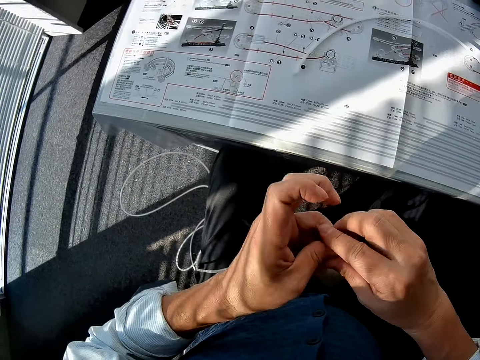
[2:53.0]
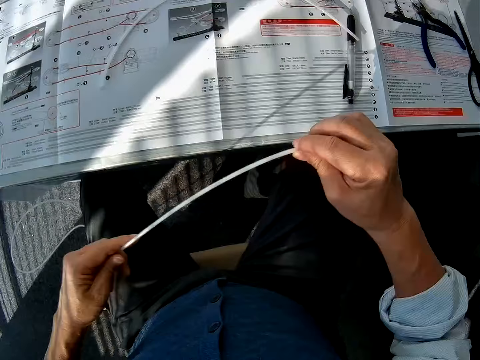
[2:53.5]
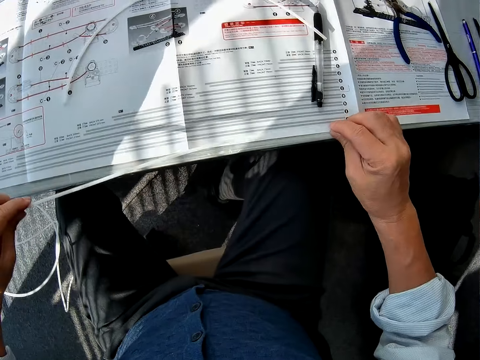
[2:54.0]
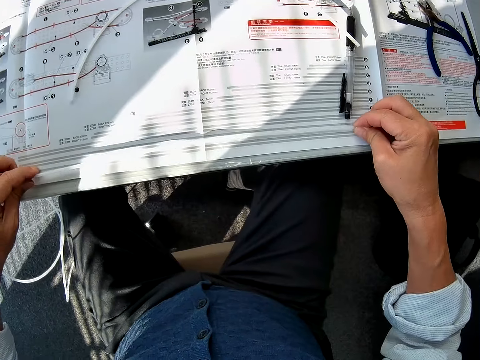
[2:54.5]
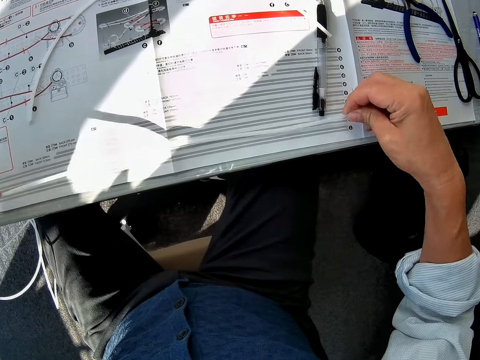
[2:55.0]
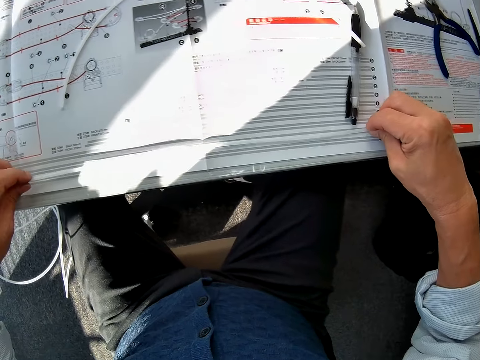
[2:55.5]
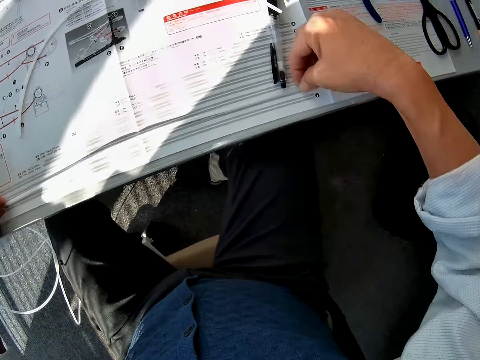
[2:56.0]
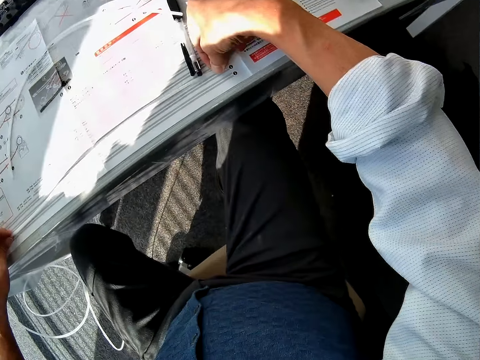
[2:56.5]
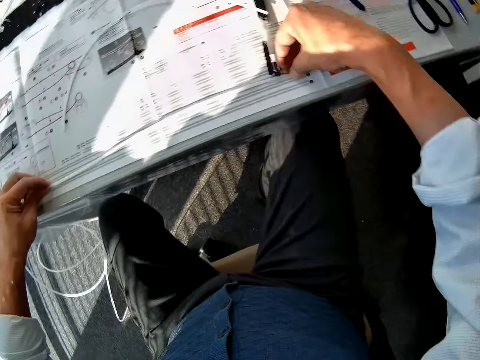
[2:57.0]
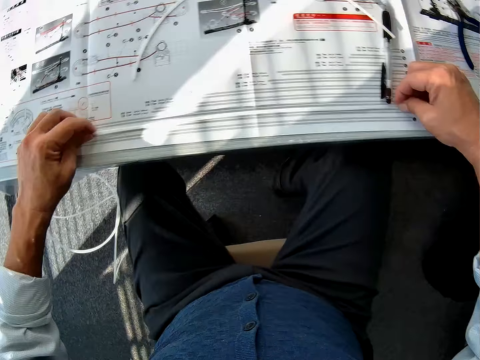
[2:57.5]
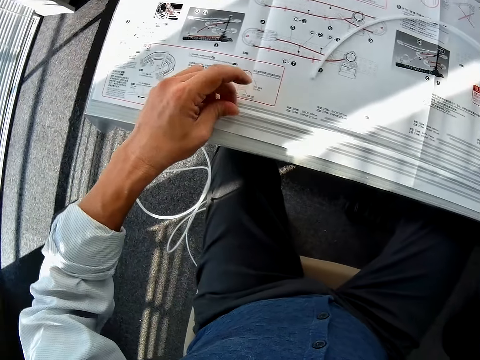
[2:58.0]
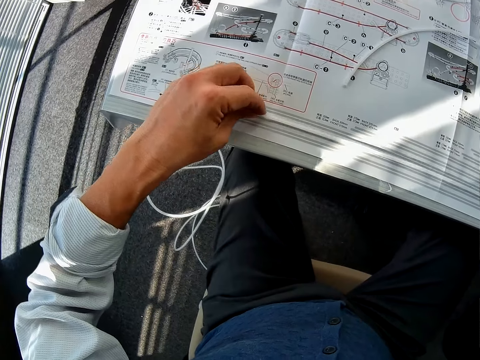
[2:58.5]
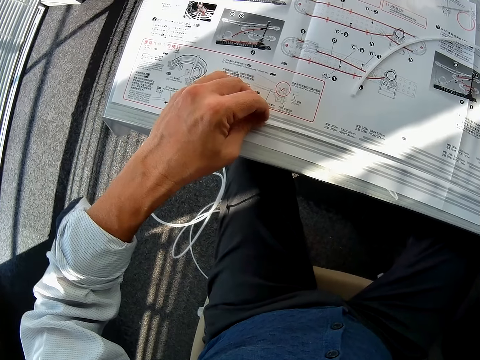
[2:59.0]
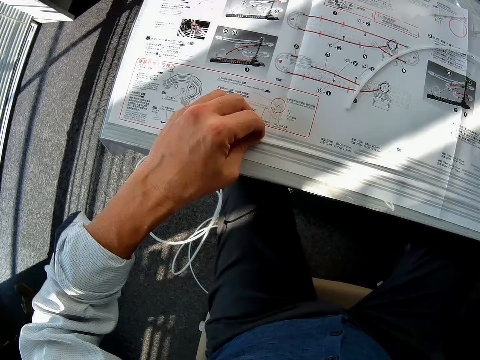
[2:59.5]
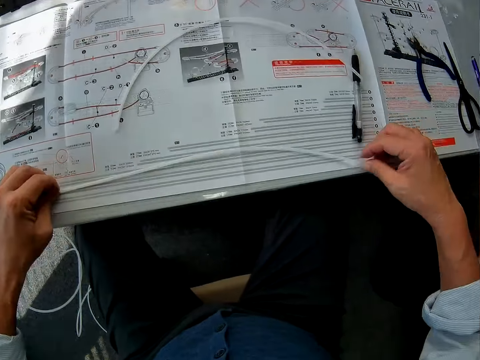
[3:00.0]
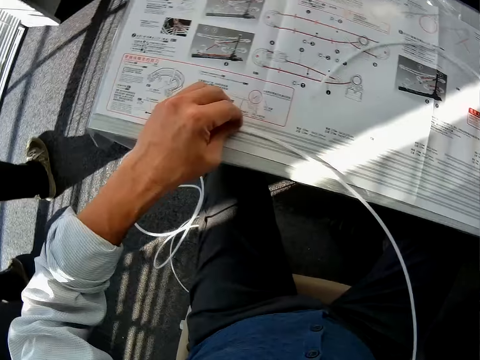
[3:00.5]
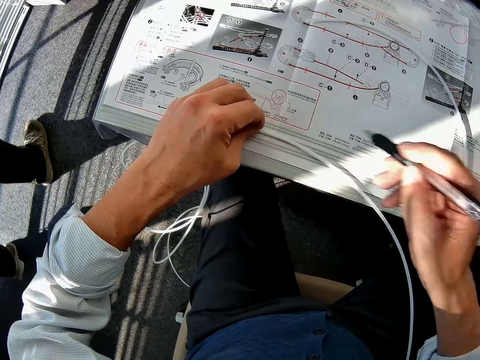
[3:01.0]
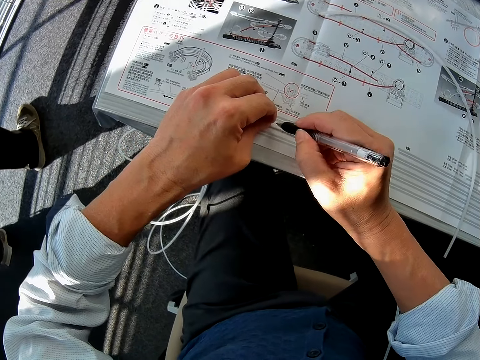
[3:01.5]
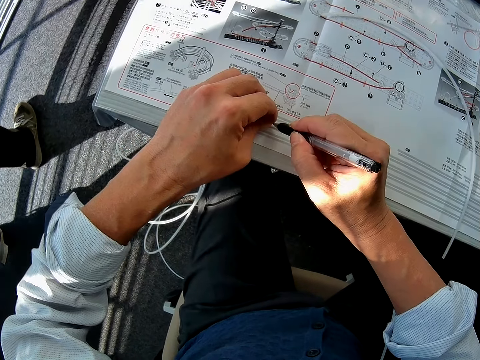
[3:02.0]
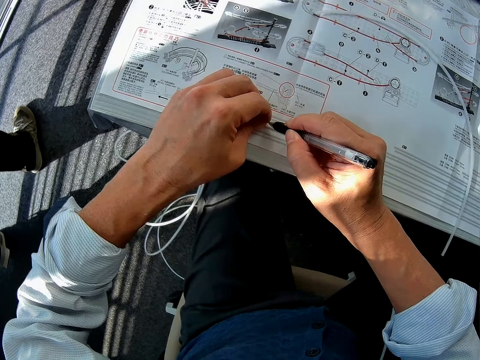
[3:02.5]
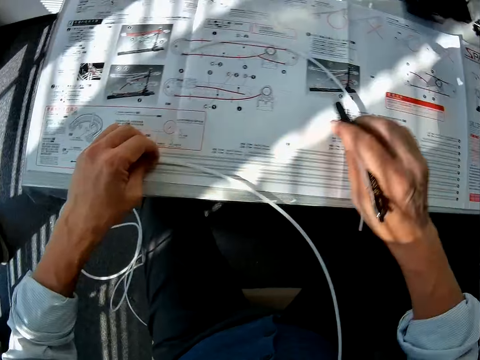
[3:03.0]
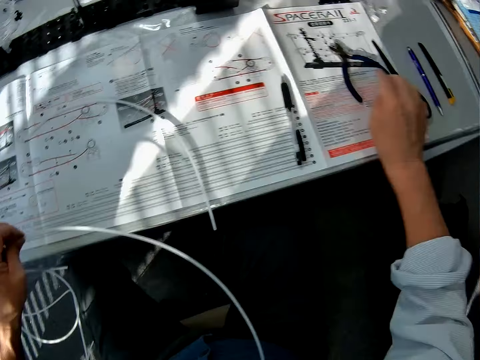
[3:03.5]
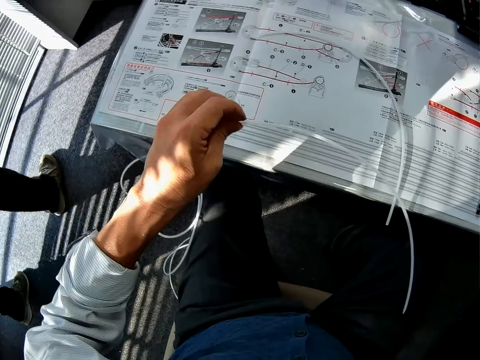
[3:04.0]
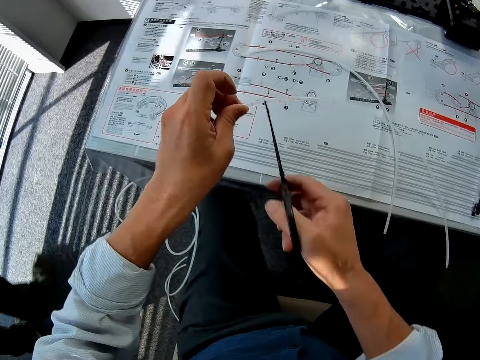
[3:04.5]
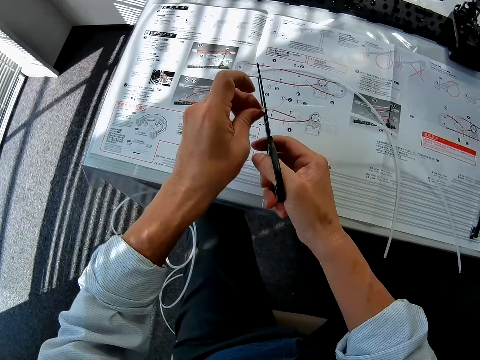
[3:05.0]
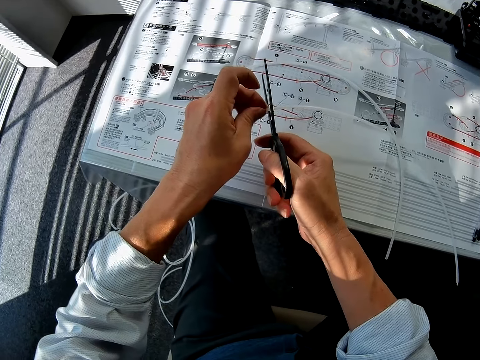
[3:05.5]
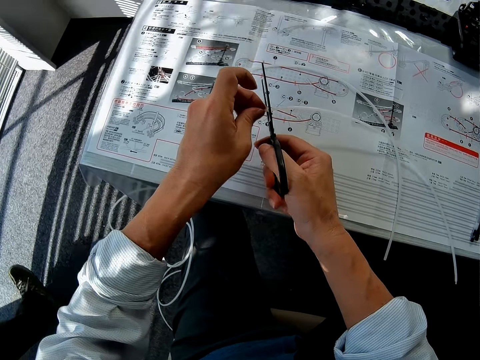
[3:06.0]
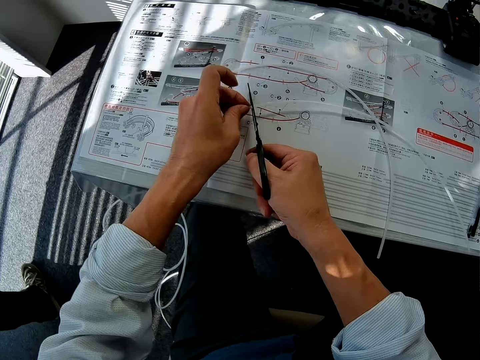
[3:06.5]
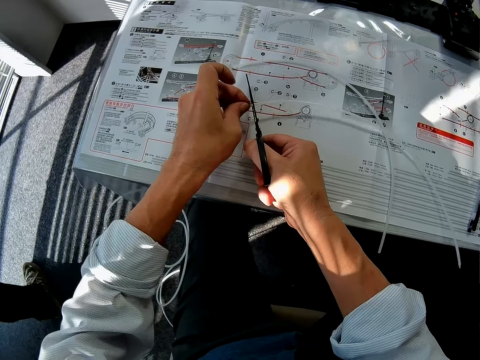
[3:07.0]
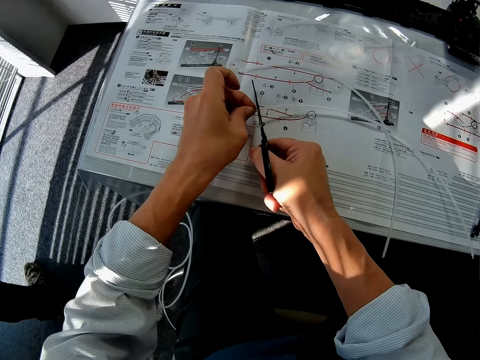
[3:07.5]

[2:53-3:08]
The camera wearer lifts the standard rail. They place the standard rail on a space rail manual. They straighten the standard rail. They place the standard rail on the space rail manual. They measure the pipe on the paper. They look at the standard rail. They pick up a pen from the space rail manual. They mark the standard rail with the pen. They place the pen on the space rail manual. They pick up a pair of scissors from the space rail manual. They cut the standard rail with the pair of scissors.

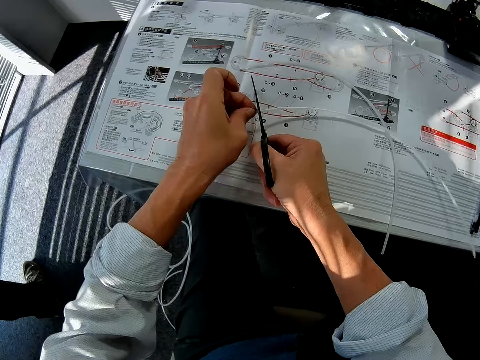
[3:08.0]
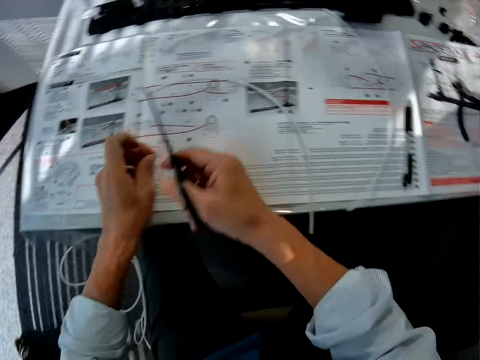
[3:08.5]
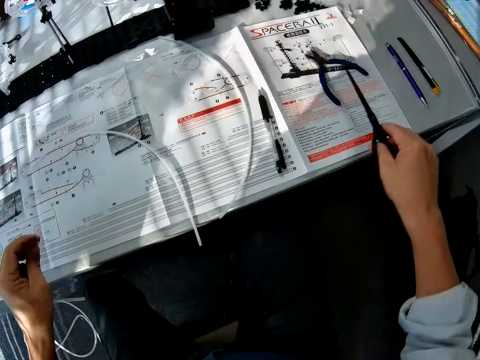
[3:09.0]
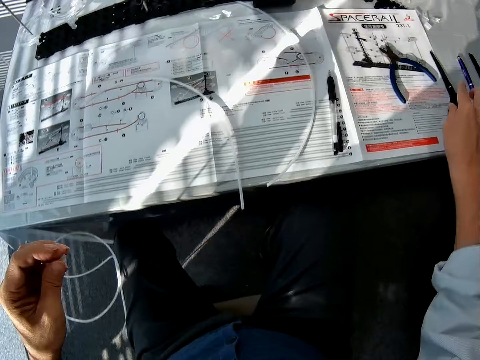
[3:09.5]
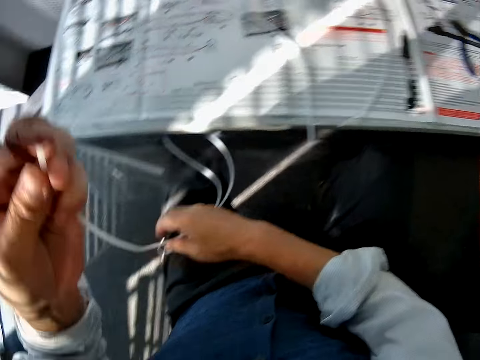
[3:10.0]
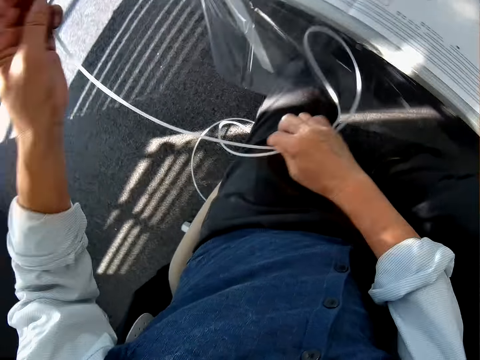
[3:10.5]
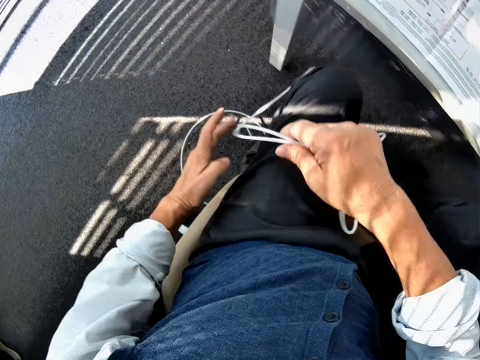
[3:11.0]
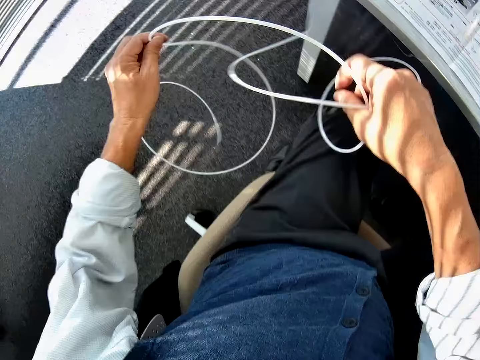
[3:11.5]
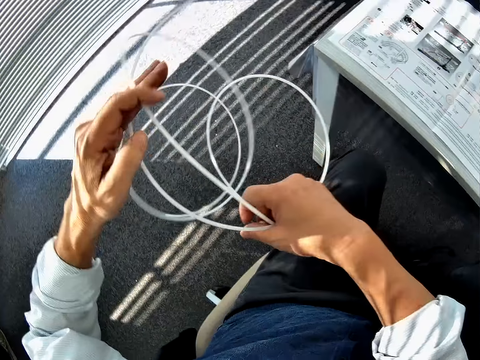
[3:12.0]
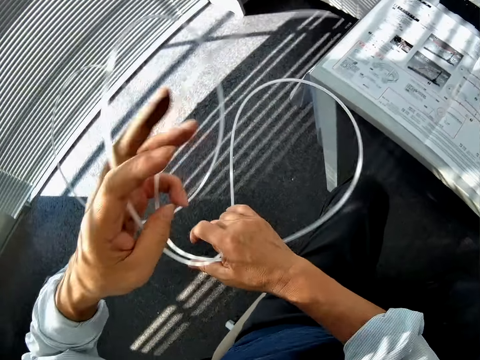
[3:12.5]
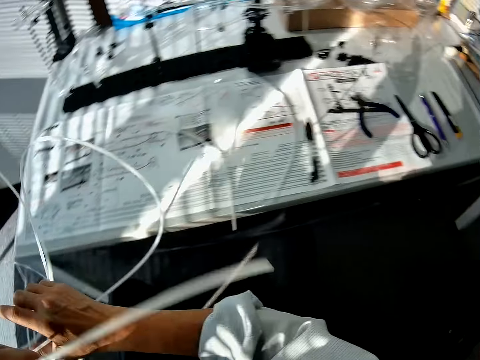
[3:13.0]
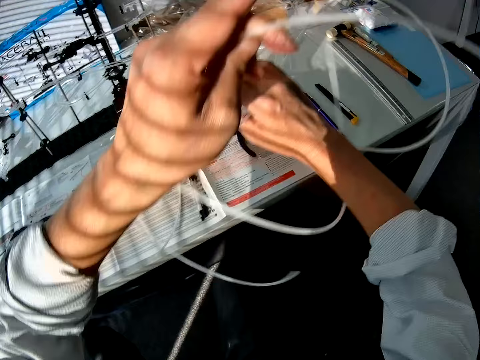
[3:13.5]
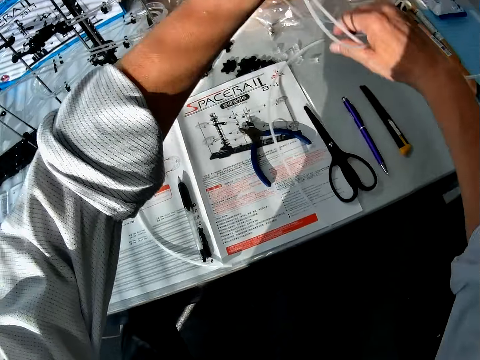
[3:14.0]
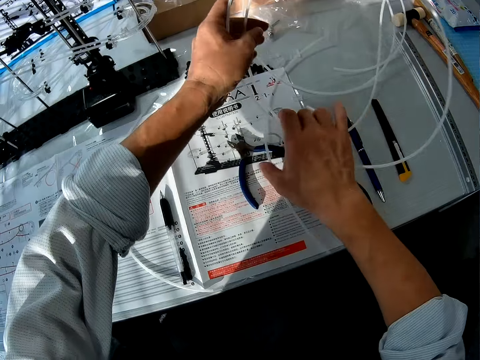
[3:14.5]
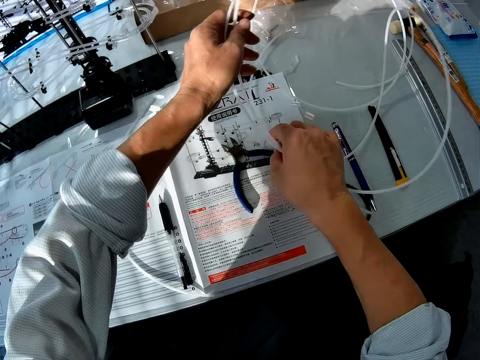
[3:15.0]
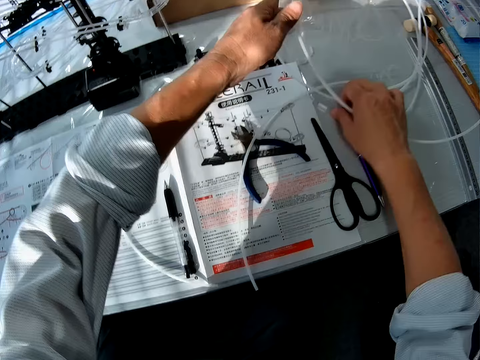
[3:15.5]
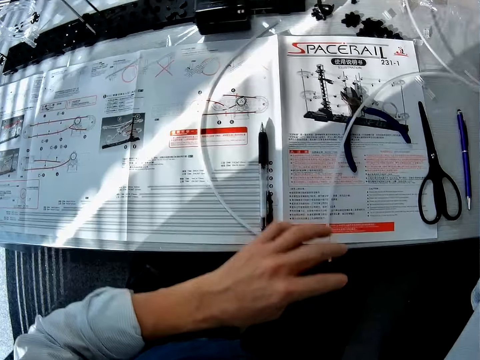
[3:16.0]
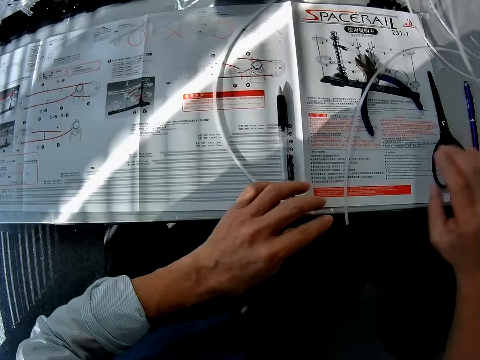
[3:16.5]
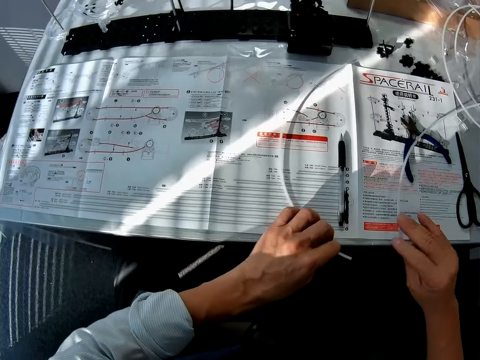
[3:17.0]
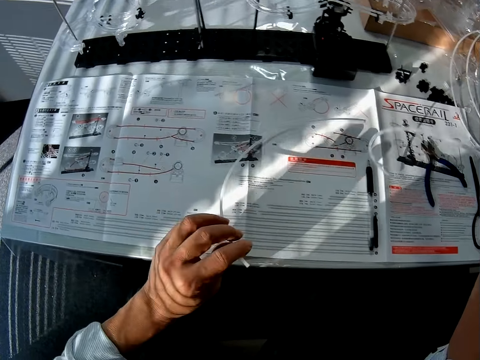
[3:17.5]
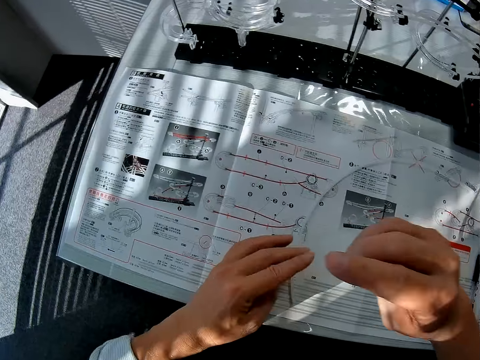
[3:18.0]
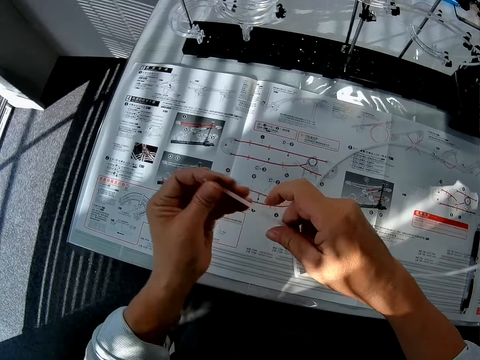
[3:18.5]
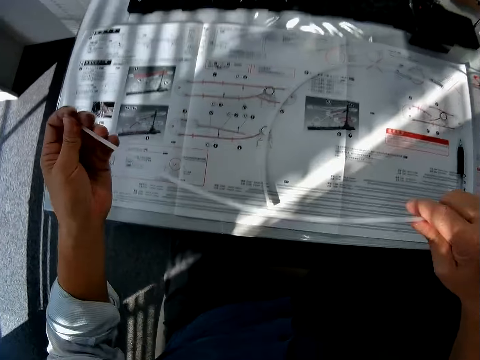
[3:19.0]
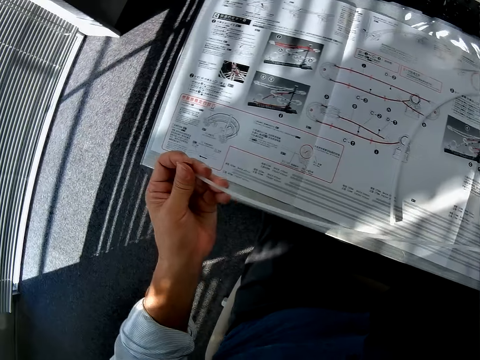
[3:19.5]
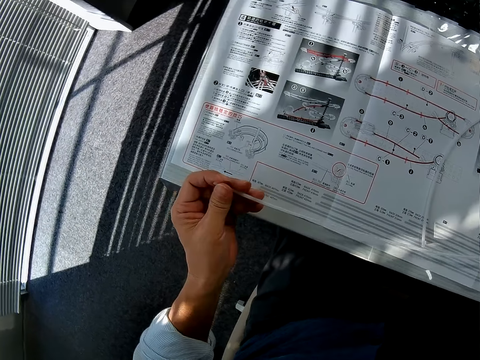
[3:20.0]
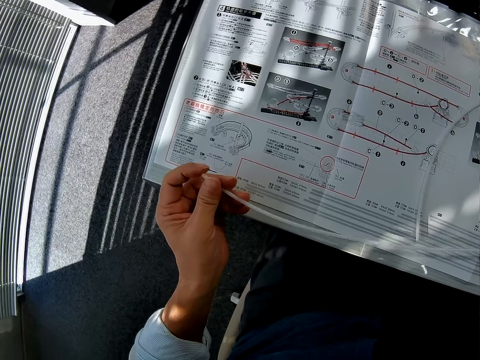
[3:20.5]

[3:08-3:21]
The camera wearer drops the standard rail piece on a space rail manual. They place the pair of scissors on the space rail manual. They coil the standard rail and lift the standard rail. They place the standard rail on a table. They move the standard rail pieces on the space rail manual. They pick up a standard rail piece from the space rail manual.
